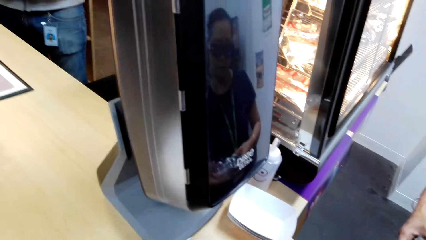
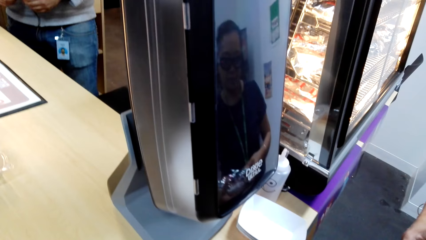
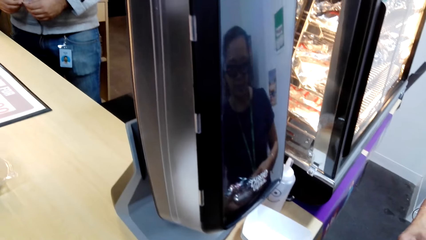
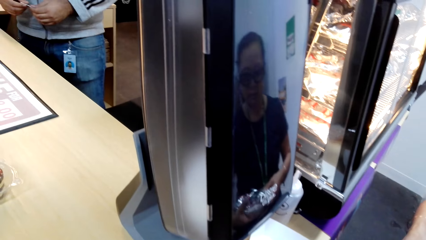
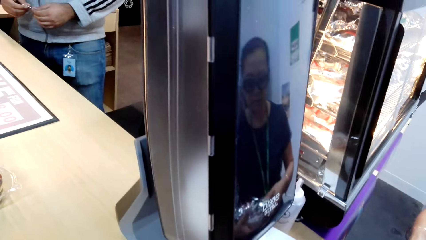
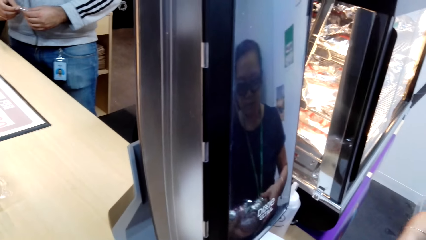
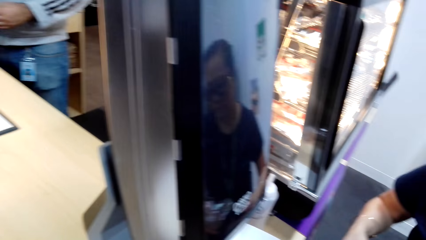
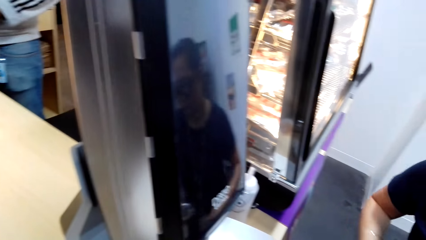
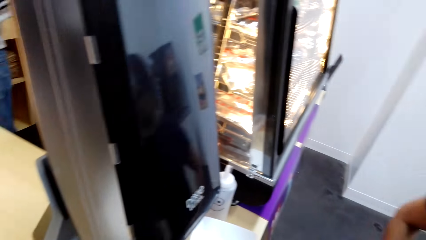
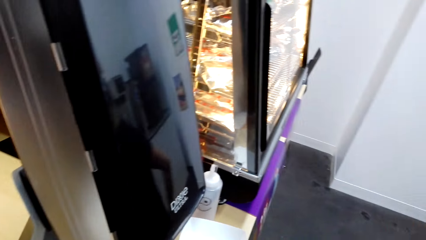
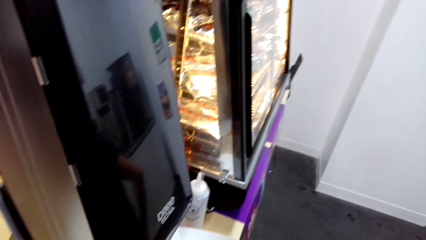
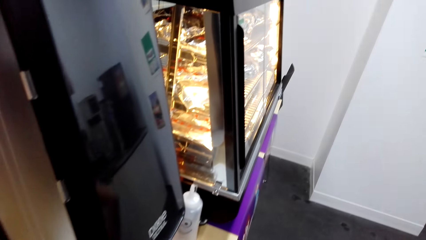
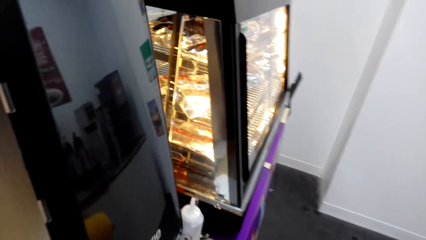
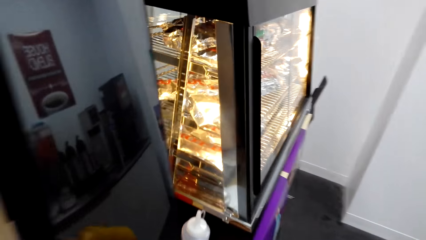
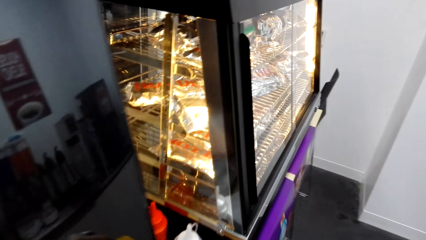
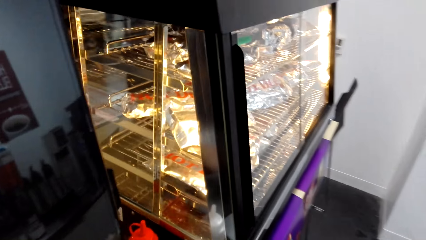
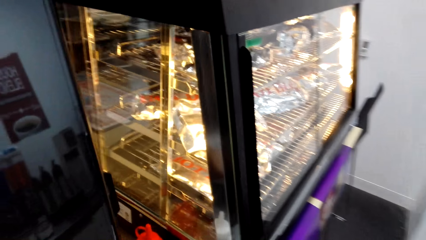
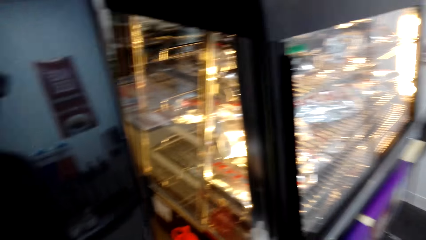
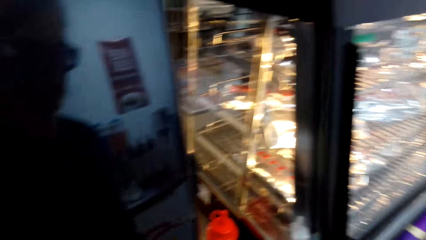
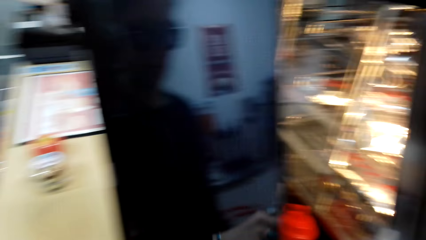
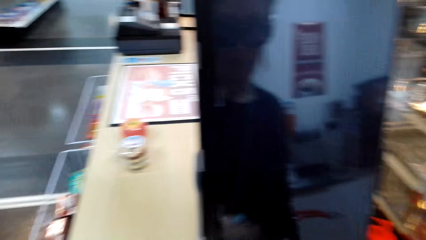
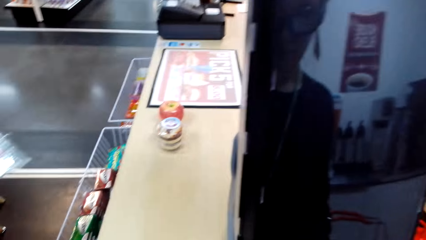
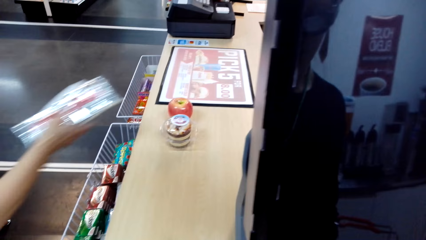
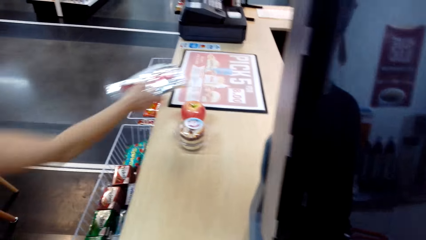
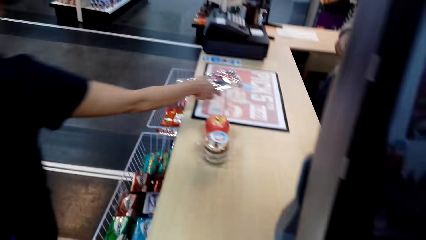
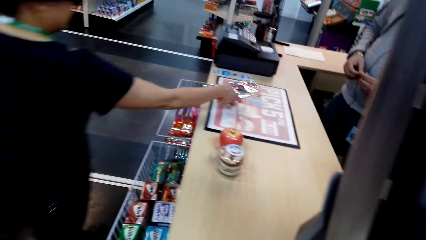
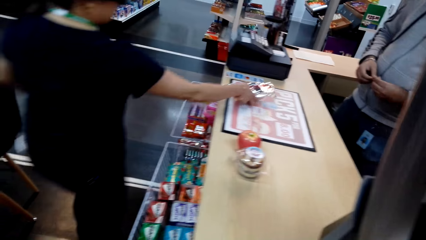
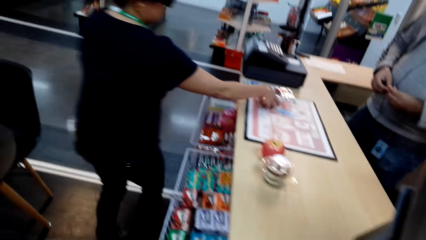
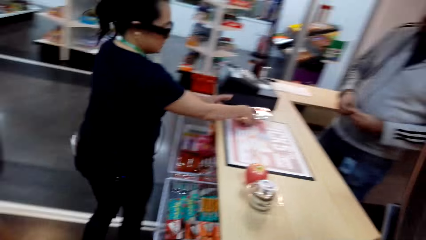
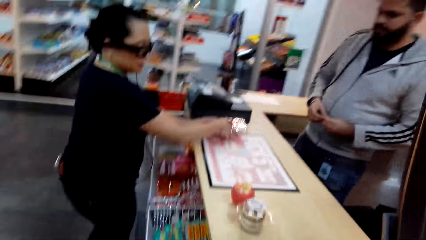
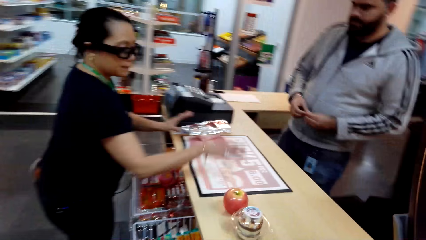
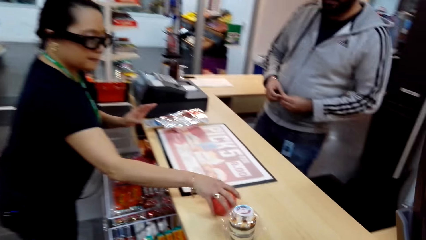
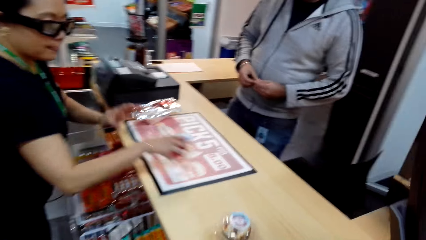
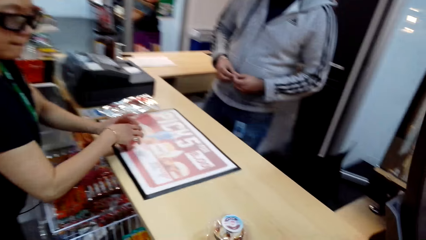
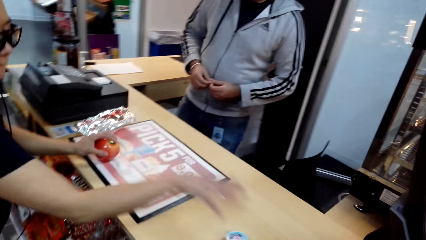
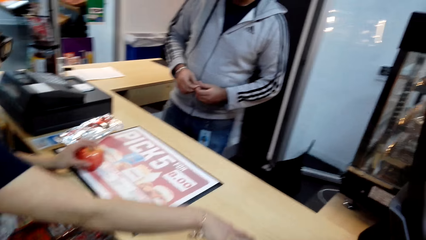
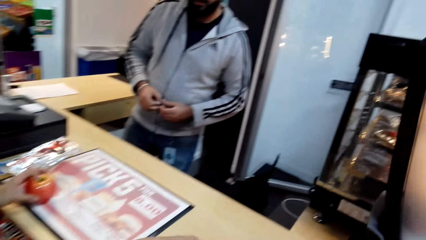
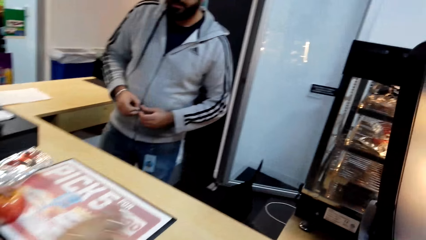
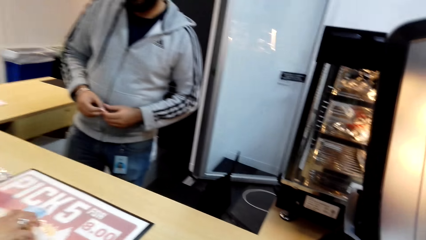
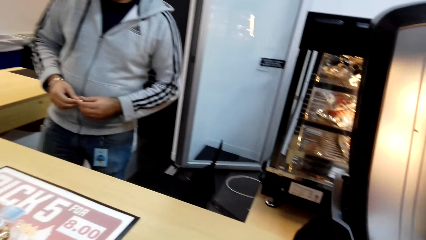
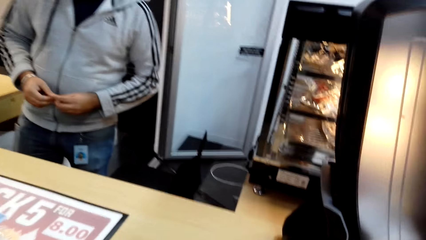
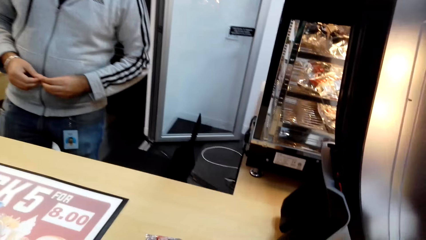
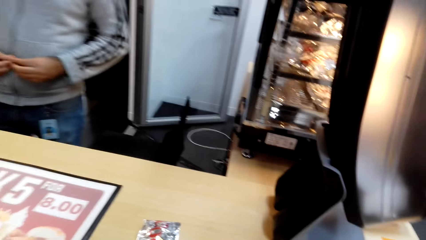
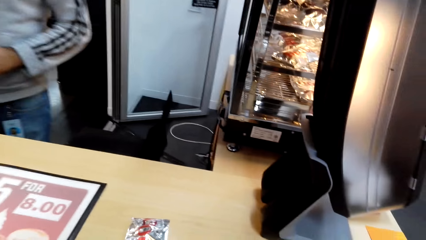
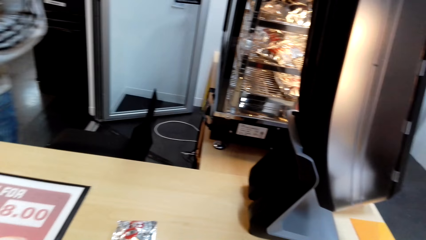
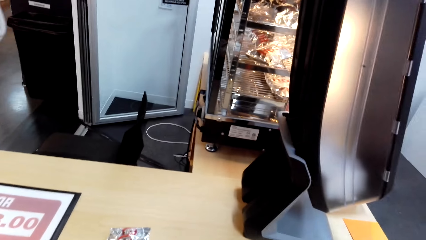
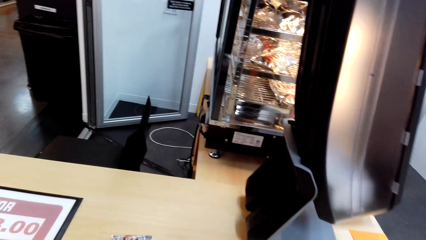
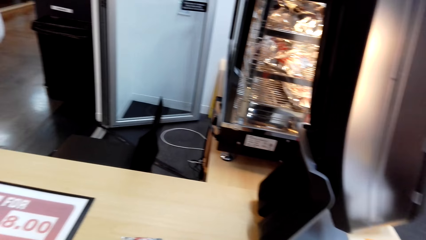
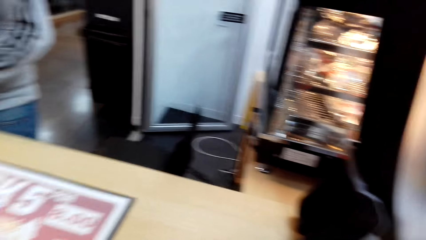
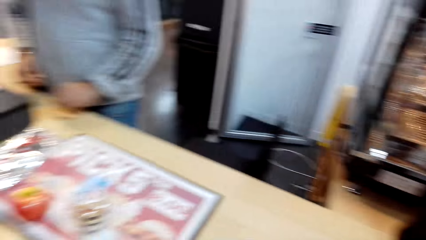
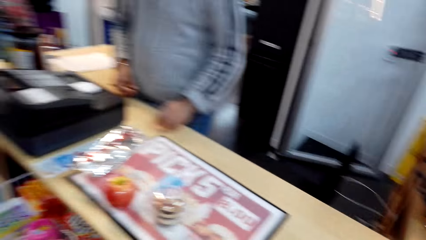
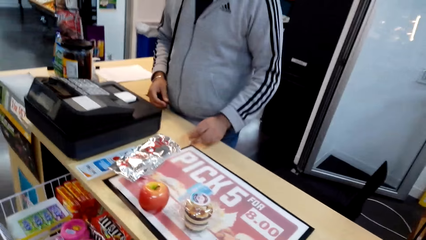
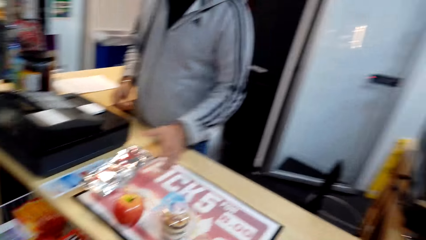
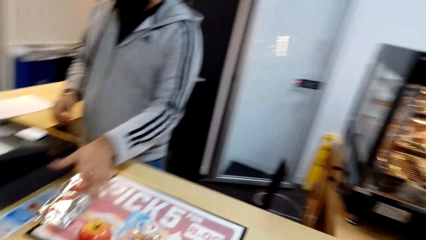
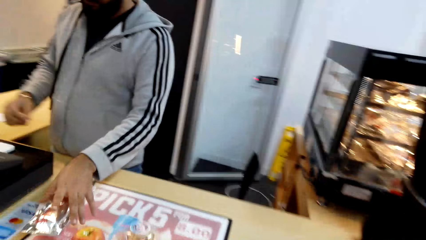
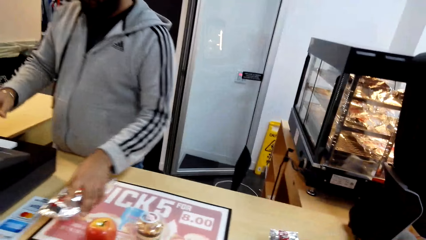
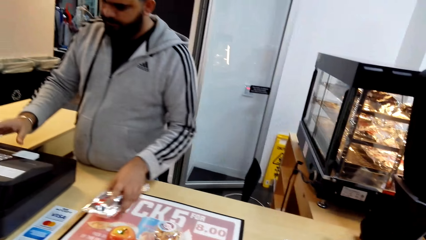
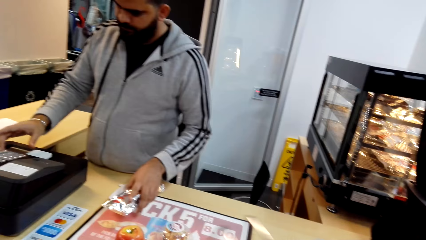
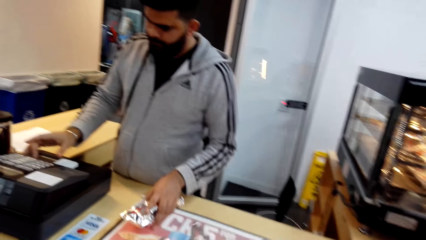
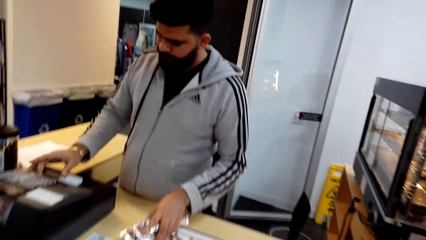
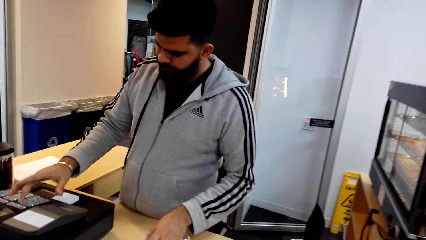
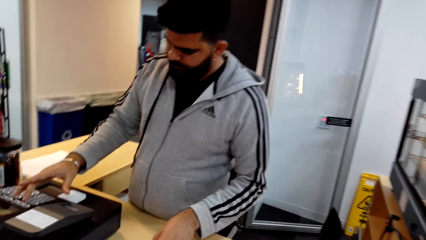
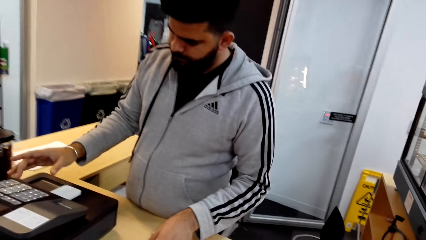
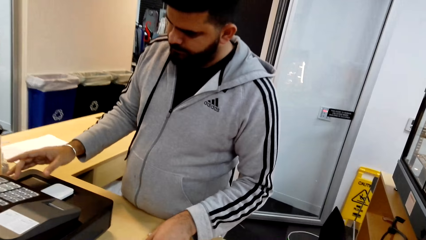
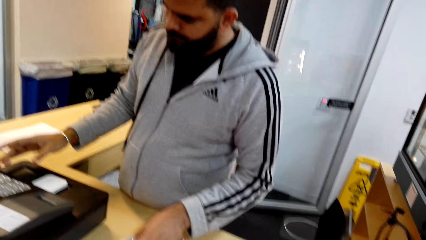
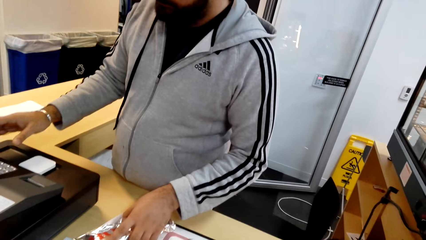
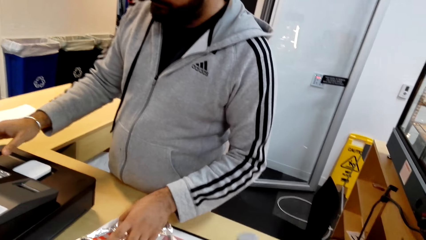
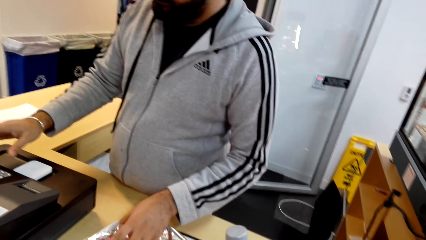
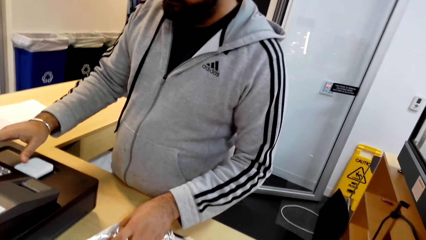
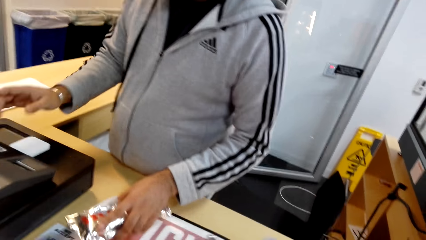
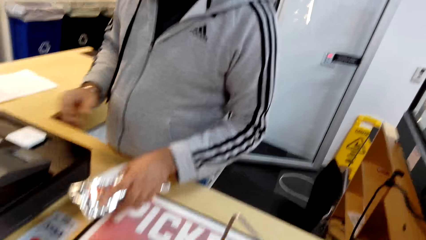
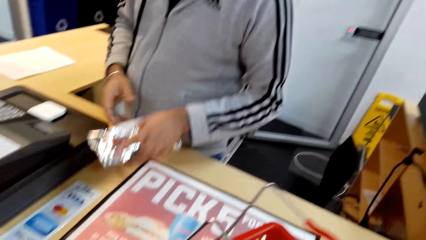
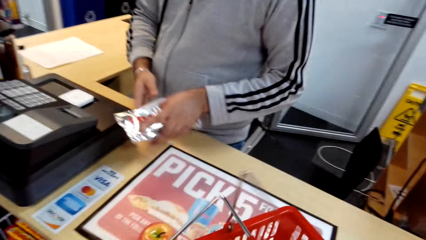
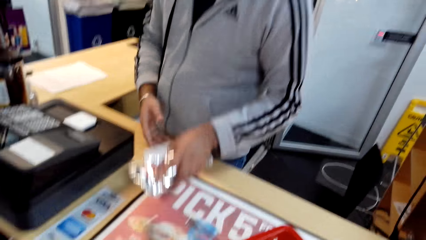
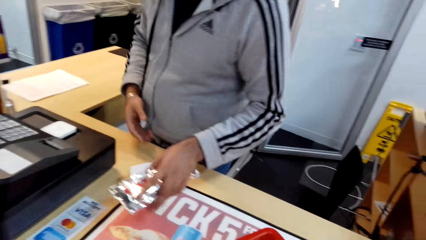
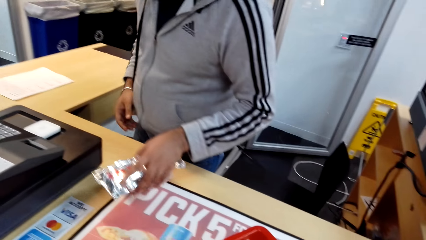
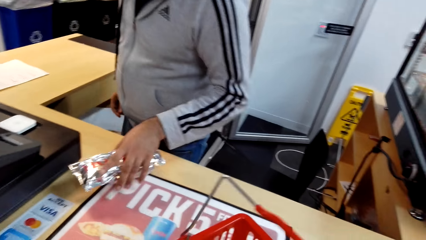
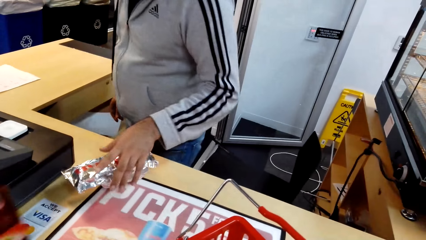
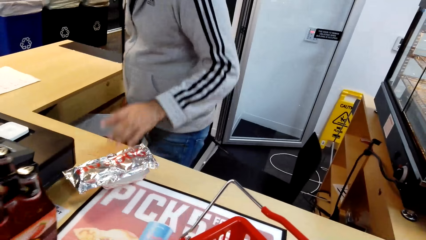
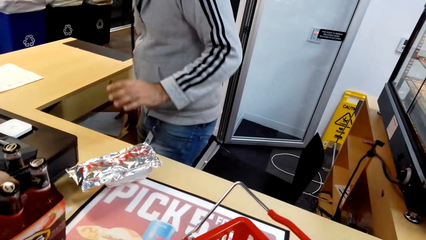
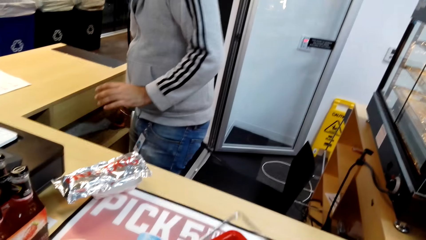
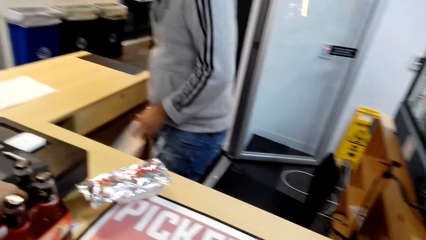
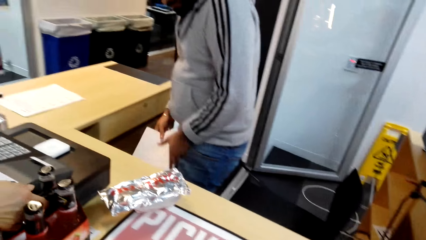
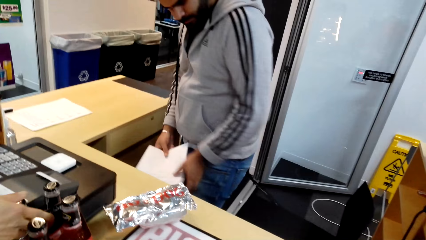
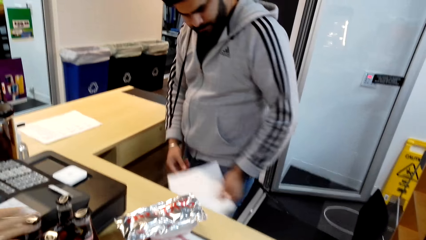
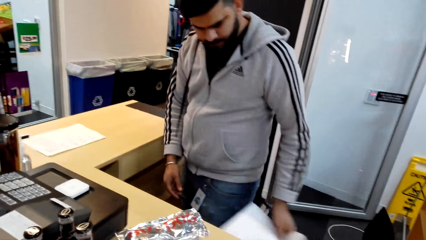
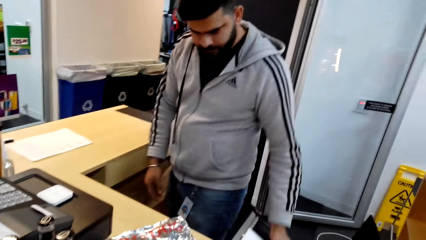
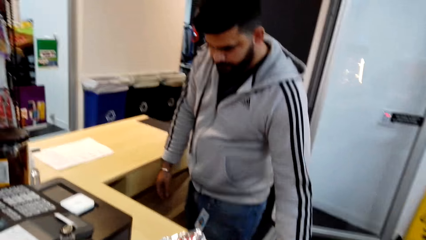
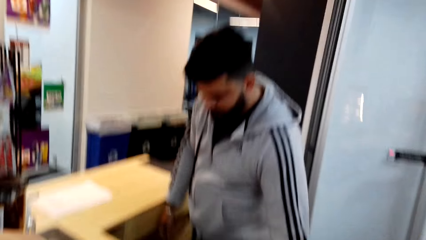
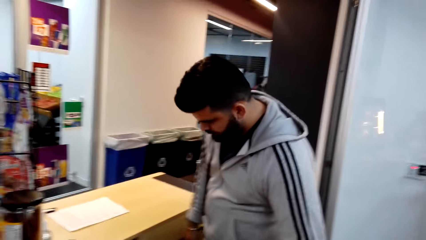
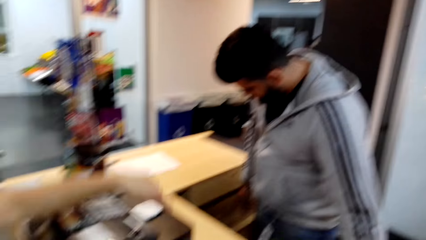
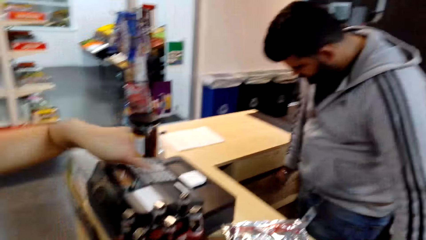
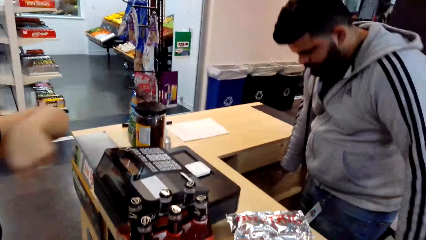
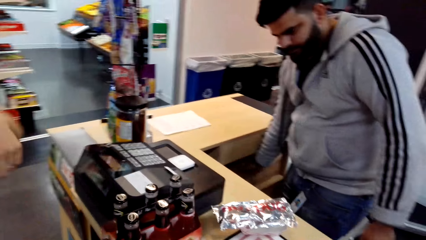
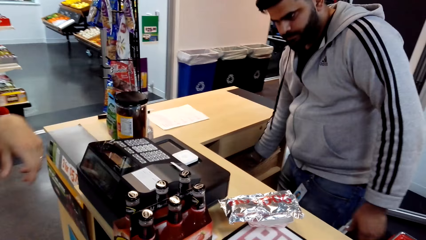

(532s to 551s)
The cashier talks to the camera wearer. The camera wearer talks to the cashier. The woman talks to the cashier. The camera wearer looks around. The woman arranges the hot dog, an apple and something on the counter. The woman walks. The camera wearer talks. The woman puts the foil of something on the table. She picks up the apple with her right hand and picks up something with her right hand. The camera wearer puts the hot dog on the counter. They look at the cashier. The cashier holds a foil of something with his left hand and touches the sale machine button with his right hand finger. The cashier bills the hot dog price. The cashier puts the foil of something on the counter with his left hand. The cashier moves a paper from the drawer aside. The woman puts a six pack of beer on the counter. The camera wearer talks to the woman.
